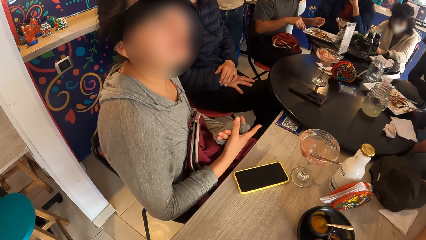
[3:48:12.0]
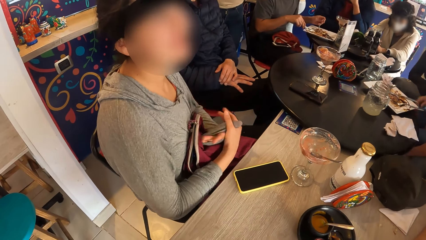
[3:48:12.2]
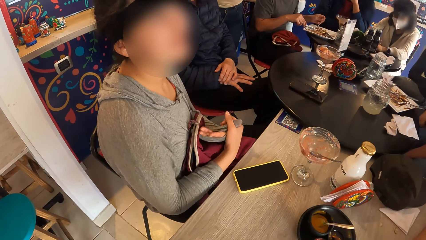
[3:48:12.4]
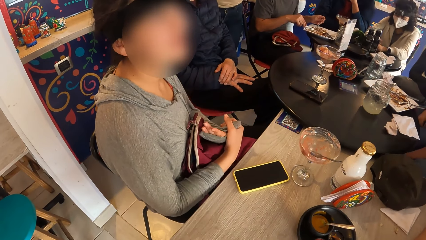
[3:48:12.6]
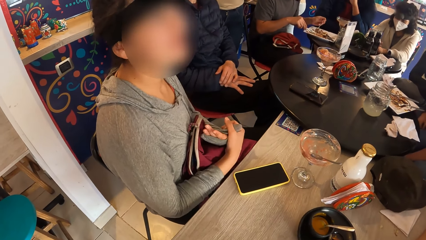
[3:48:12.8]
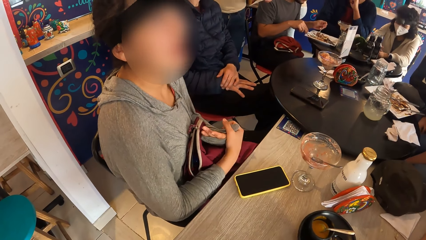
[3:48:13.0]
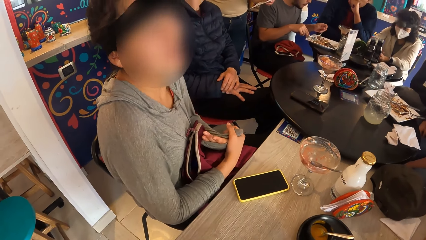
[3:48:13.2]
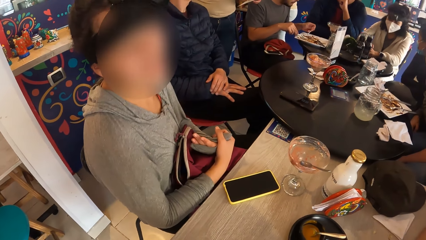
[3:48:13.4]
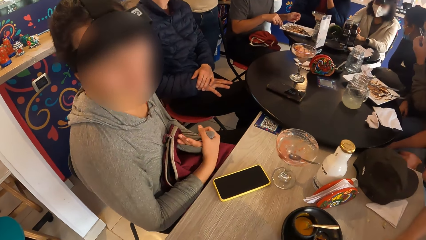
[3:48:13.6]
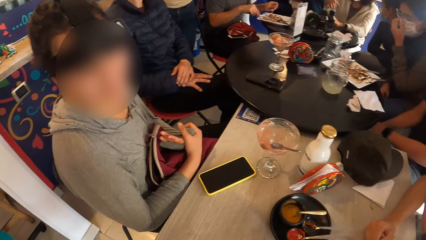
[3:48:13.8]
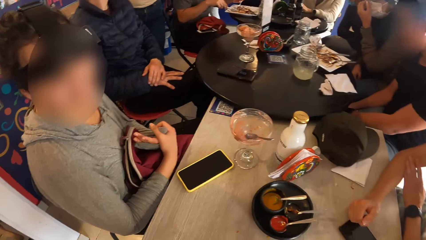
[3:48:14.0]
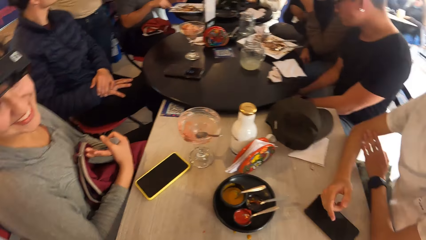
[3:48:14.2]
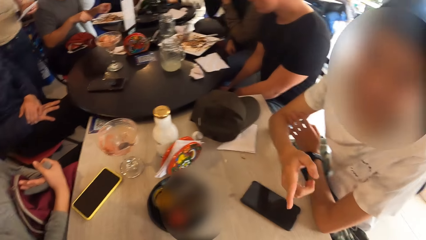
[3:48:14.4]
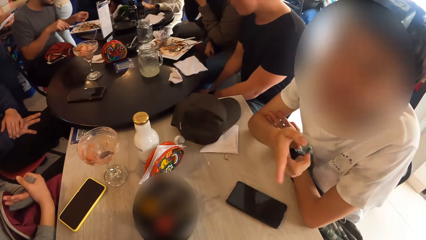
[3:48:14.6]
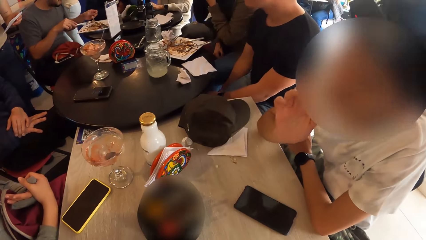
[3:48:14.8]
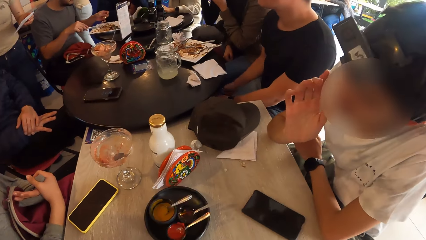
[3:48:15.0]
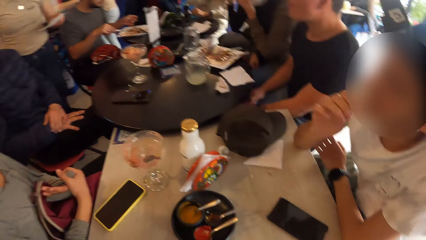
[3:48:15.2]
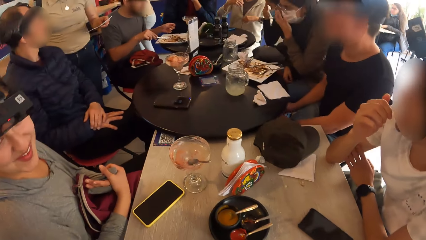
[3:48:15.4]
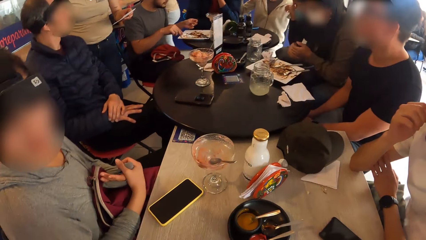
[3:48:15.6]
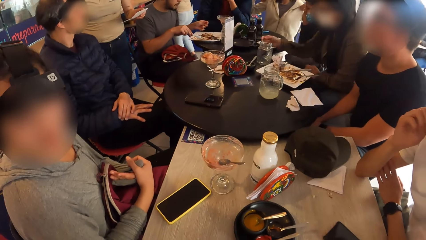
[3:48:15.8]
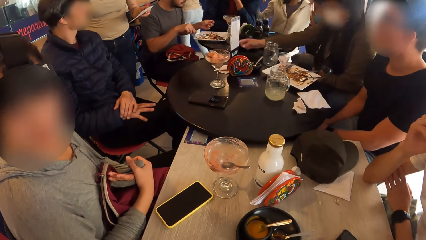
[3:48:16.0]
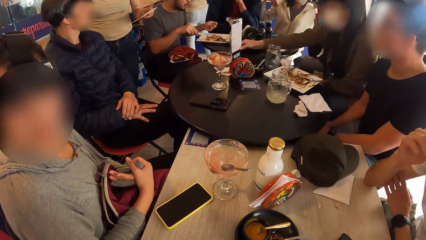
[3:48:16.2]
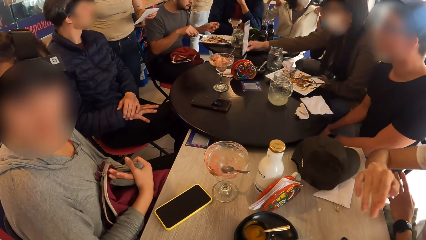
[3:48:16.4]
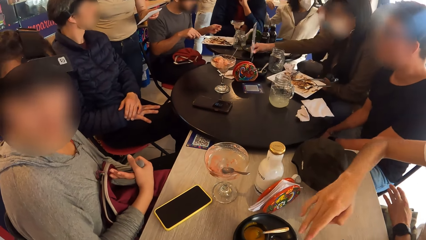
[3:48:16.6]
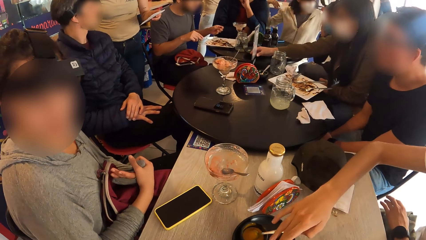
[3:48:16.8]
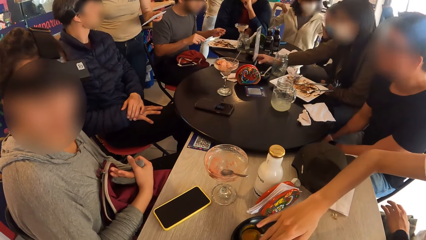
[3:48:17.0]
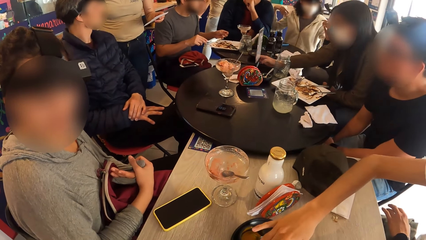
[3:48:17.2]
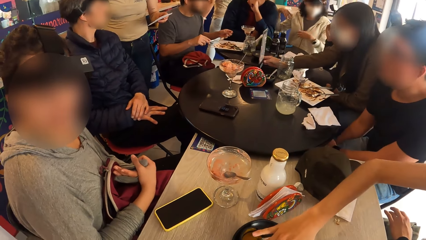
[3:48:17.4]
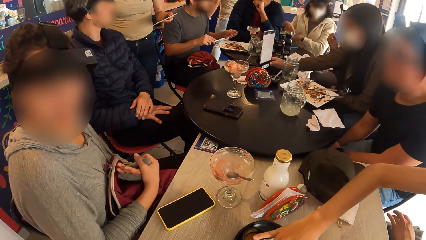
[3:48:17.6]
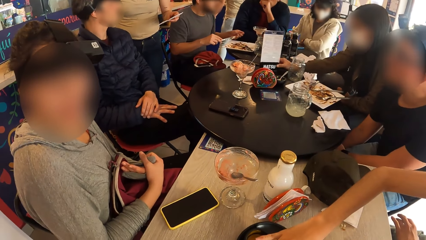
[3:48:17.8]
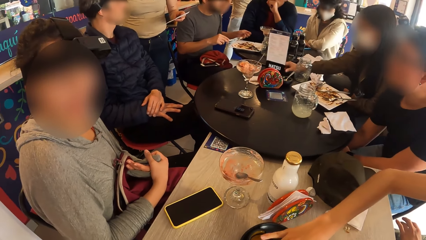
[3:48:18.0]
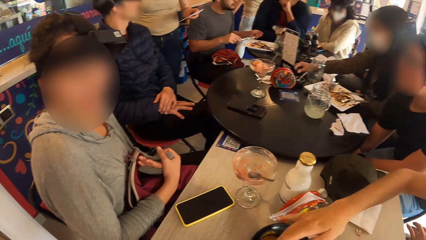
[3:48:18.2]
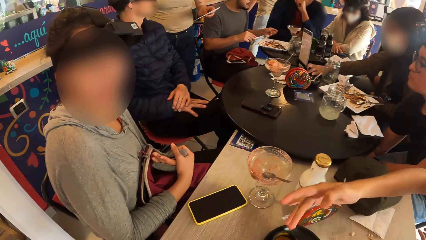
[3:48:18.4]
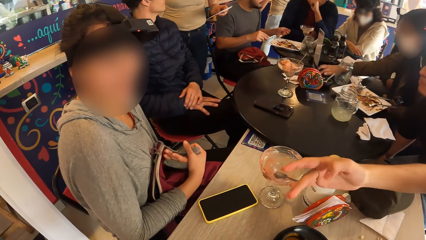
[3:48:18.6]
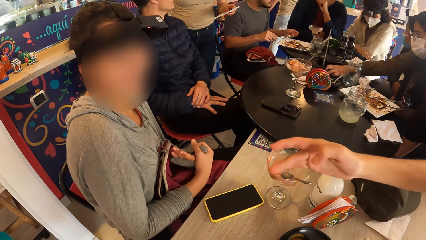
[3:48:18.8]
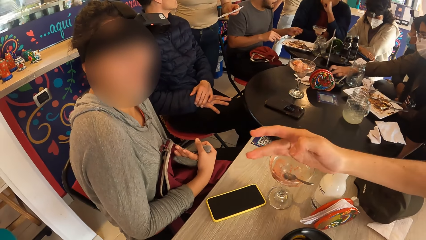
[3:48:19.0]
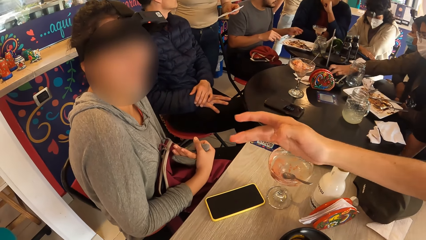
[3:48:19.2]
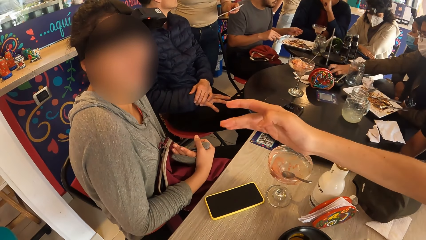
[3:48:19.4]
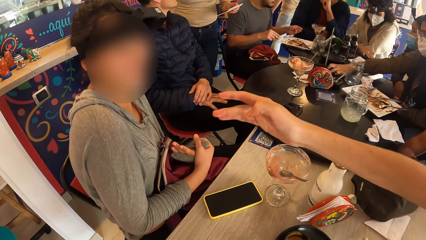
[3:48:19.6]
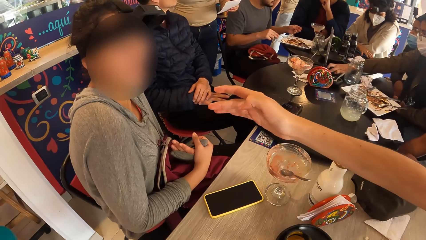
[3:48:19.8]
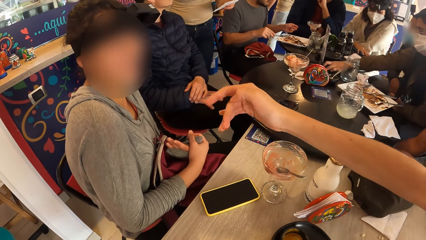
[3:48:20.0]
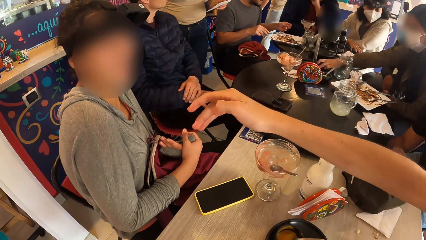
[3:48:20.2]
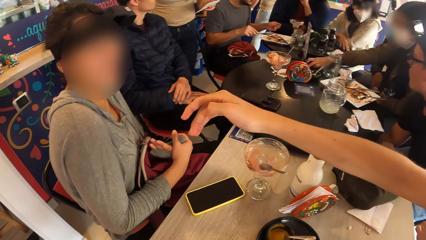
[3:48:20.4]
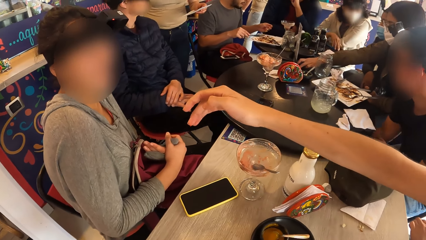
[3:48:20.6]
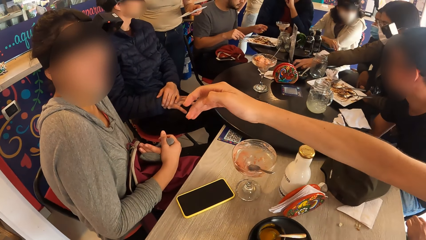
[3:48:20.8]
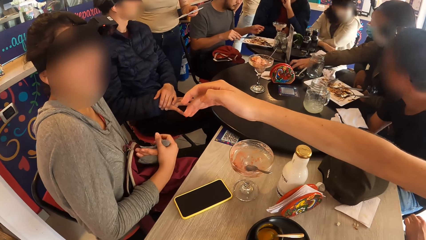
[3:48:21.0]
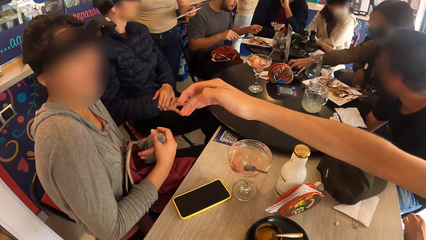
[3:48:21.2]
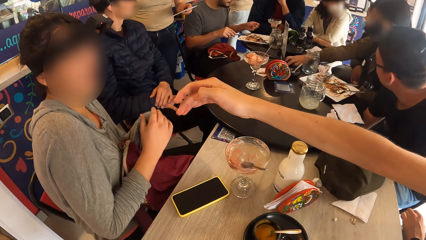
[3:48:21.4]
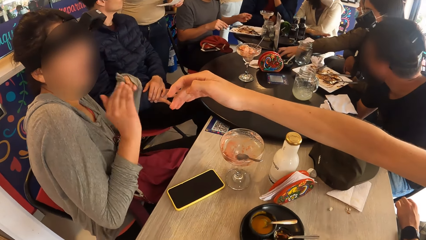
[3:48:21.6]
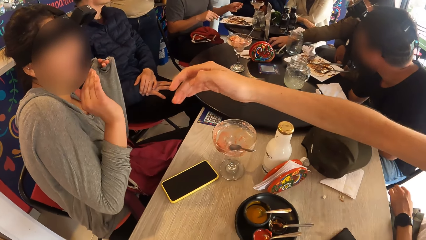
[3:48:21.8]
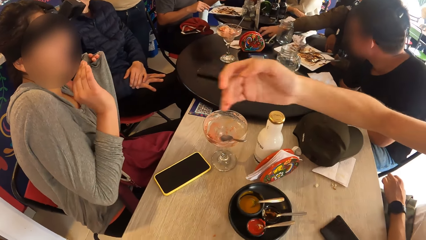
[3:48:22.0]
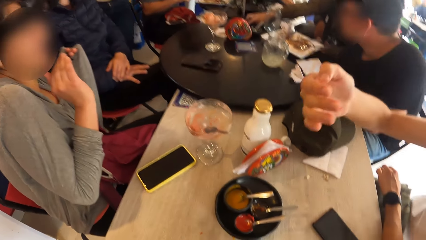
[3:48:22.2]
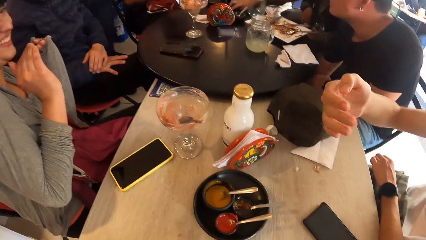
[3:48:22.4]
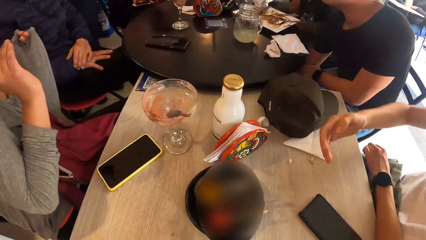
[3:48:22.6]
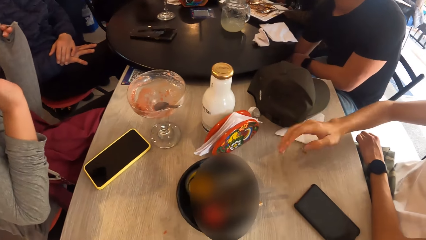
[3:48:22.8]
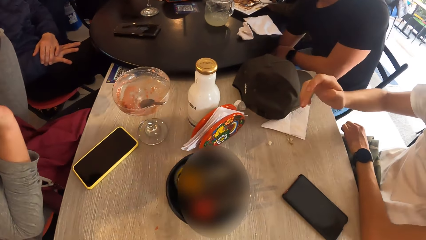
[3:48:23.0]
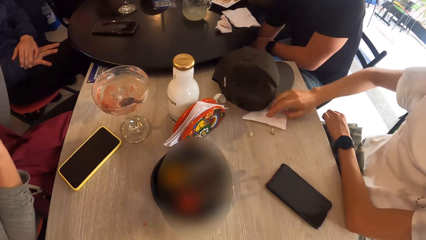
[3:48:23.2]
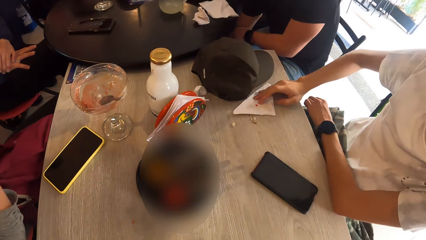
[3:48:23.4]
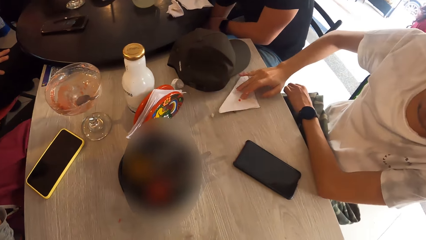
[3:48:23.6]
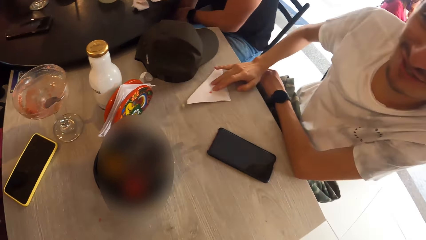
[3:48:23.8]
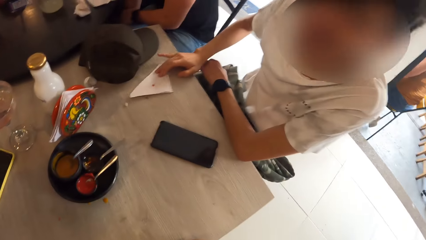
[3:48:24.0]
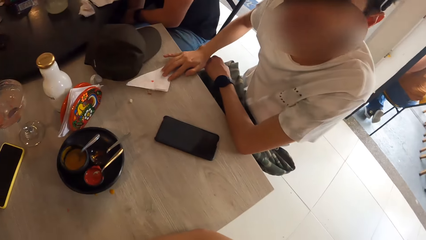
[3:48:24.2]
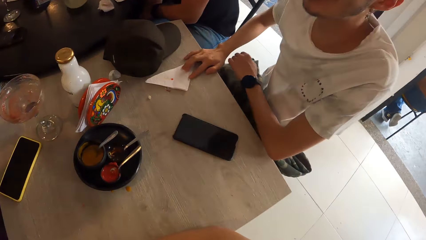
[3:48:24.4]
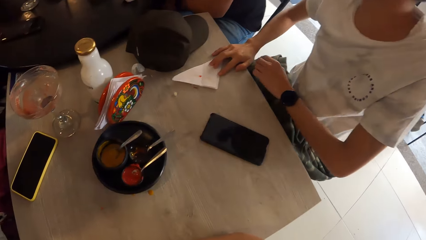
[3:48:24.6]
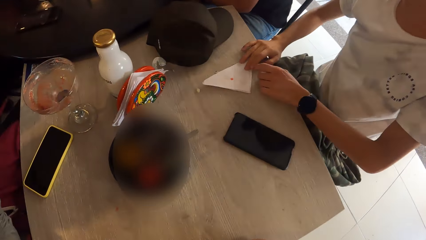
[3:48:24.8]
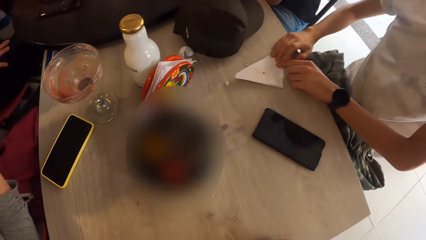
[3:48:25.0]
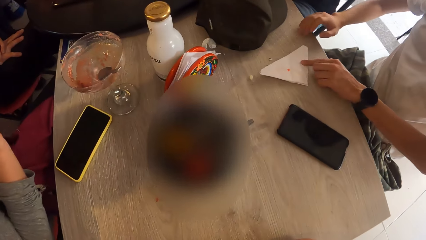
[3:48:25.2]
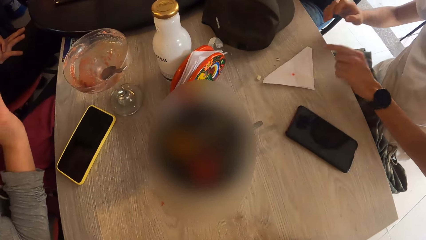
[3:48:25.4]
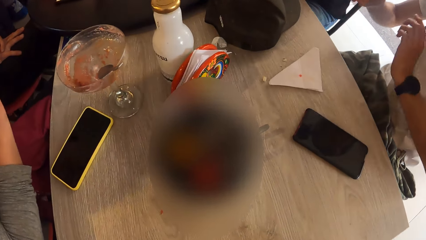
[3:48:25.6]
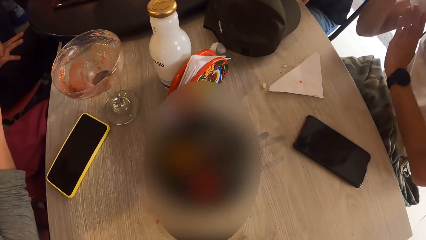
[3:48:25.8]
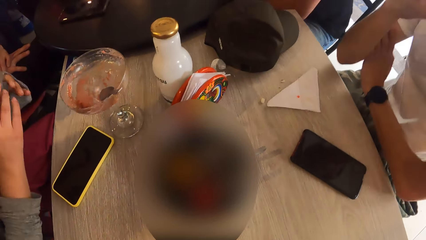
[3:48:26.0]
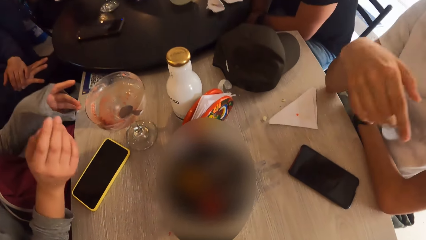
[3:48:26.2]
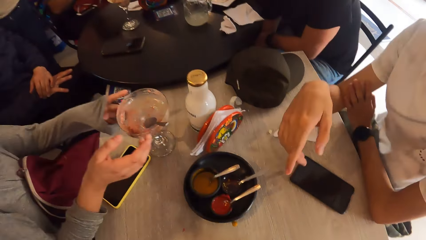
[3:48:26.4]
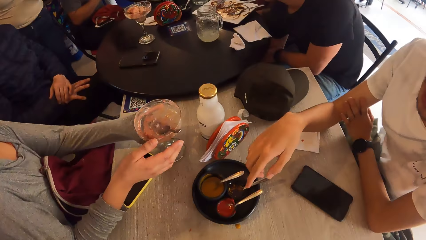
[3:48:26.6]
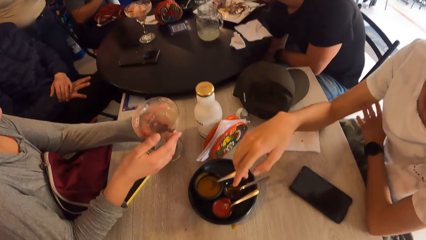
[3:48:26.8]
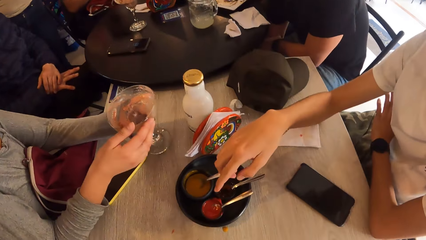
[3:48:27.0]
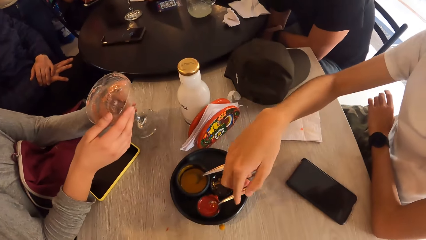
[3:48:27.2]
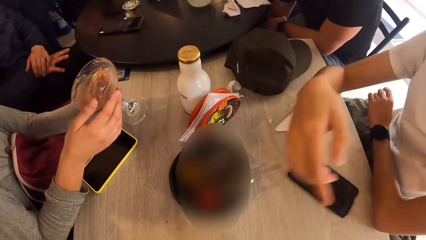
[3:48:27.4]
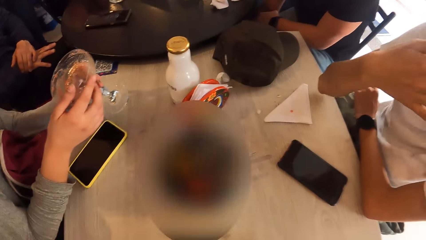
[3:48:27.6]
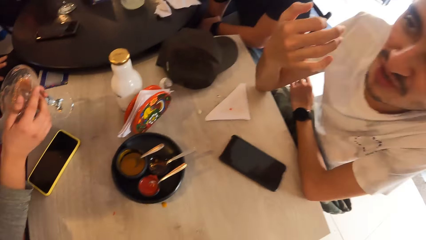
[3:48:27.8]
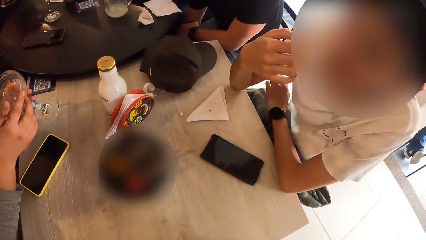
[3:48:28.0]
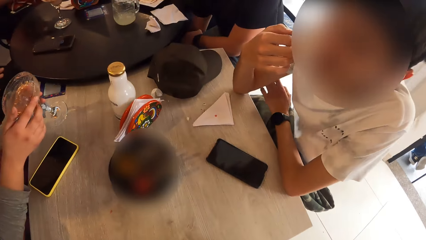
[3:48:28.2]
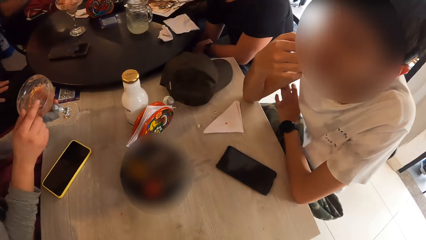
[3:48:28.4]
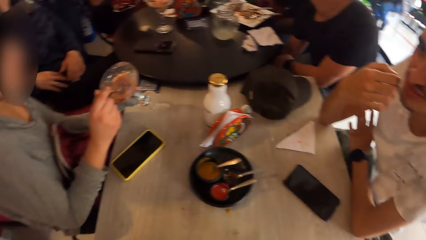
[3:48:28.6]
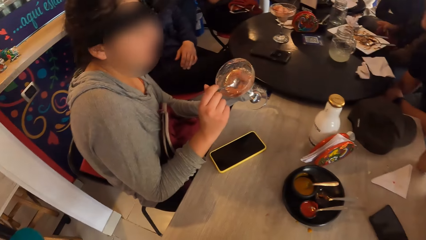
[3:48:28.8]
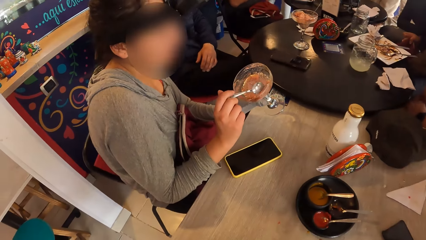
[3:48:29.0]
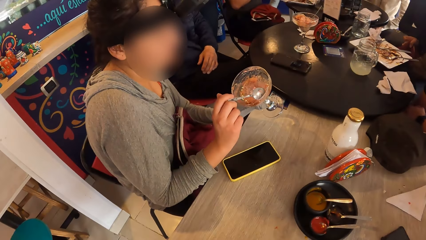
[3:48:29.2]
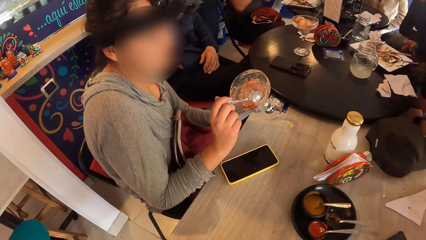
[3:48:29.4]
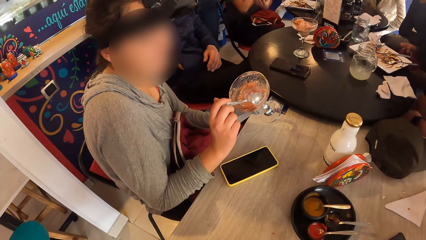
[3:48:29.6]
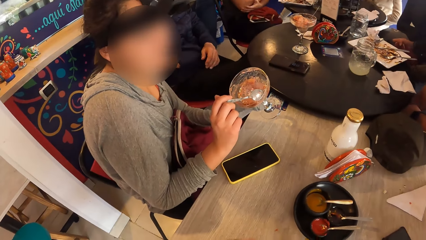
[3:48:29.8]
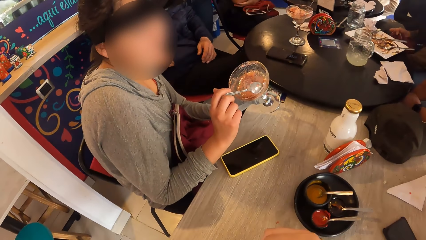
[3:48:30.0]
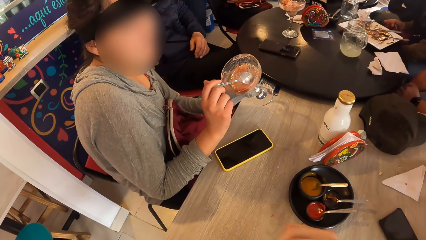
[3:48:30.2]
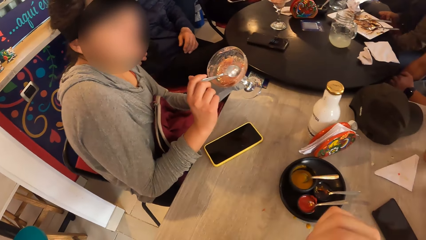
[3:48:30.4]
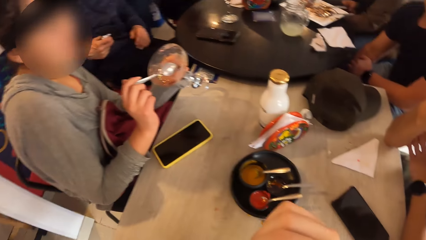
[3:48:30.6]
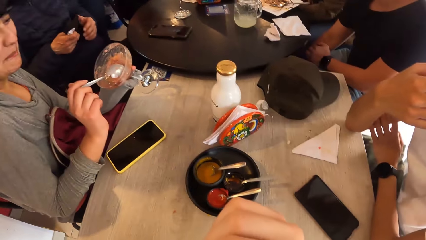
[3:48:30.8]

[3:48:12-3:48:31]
The camera wearer converses with a man. A woman touches her shoulder with both hands. The woman drops both hands on the table and hits the table with her right hand. The camera wearer looks around. Another woman takes the parfait glass from the table with both hands. The other woman takes some fruit from the parfait glass with a spoon in her right hand.
